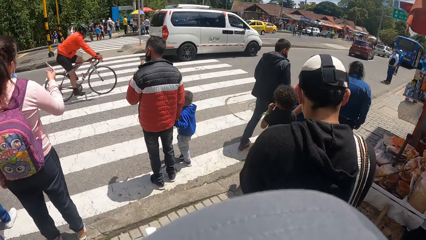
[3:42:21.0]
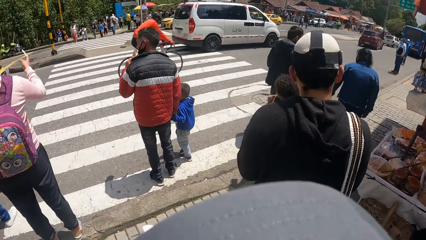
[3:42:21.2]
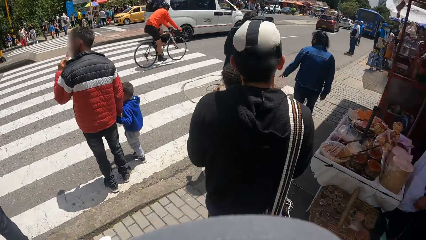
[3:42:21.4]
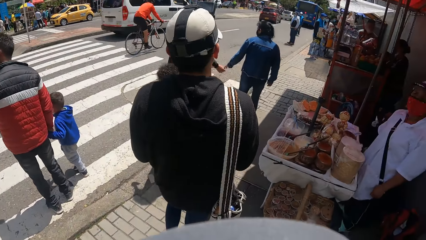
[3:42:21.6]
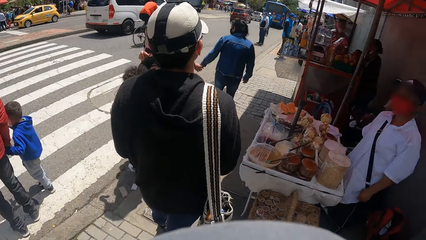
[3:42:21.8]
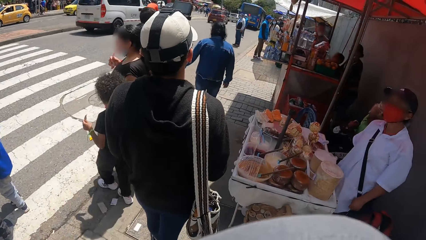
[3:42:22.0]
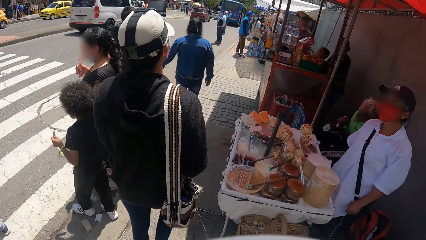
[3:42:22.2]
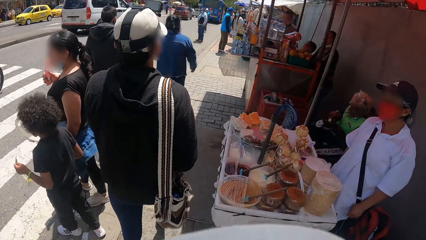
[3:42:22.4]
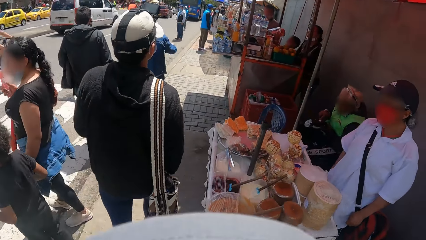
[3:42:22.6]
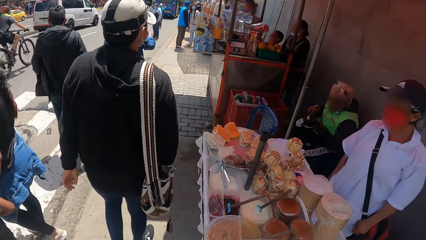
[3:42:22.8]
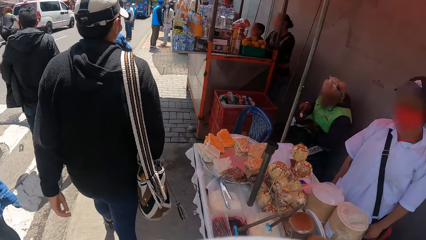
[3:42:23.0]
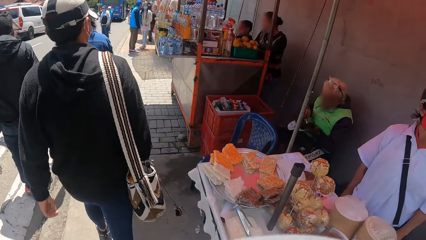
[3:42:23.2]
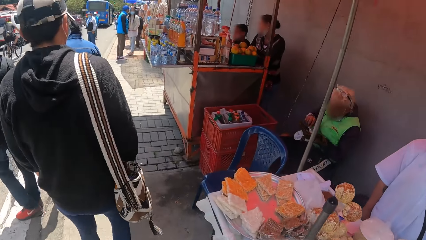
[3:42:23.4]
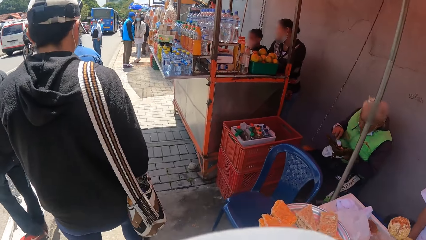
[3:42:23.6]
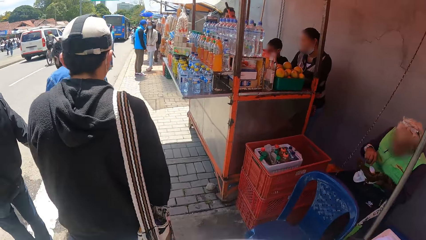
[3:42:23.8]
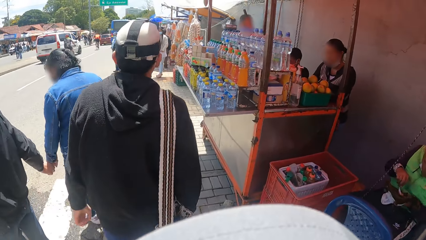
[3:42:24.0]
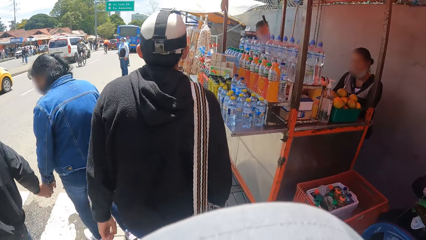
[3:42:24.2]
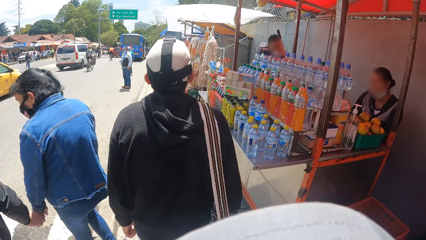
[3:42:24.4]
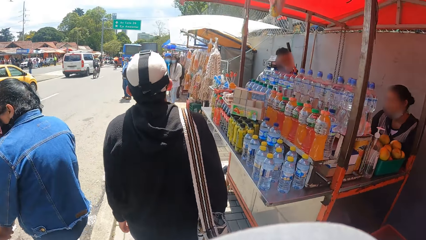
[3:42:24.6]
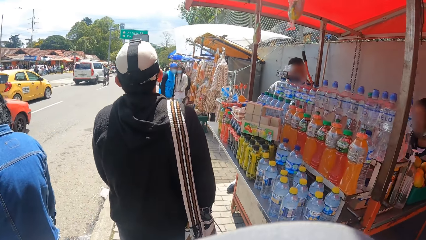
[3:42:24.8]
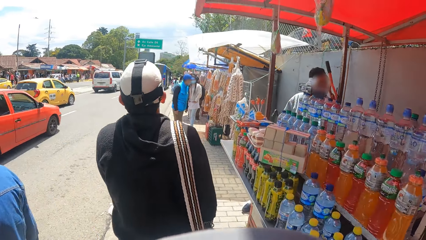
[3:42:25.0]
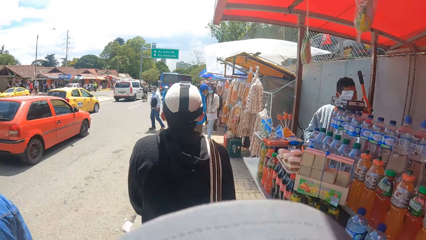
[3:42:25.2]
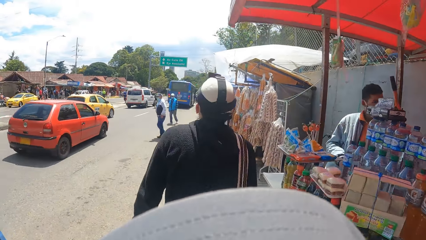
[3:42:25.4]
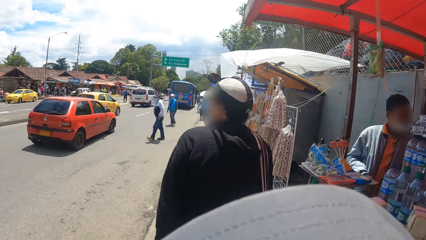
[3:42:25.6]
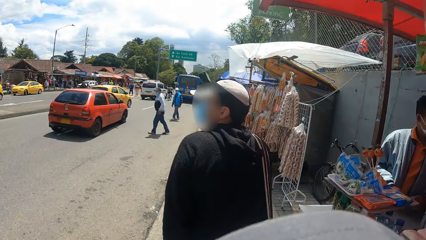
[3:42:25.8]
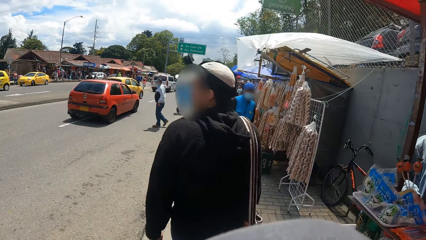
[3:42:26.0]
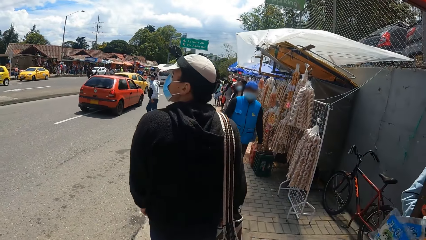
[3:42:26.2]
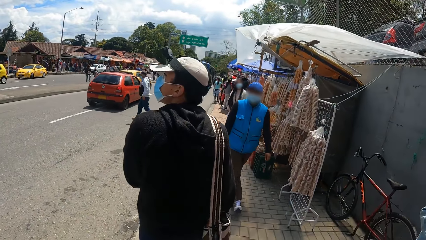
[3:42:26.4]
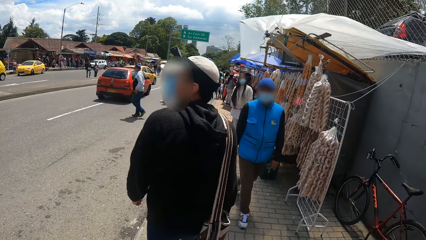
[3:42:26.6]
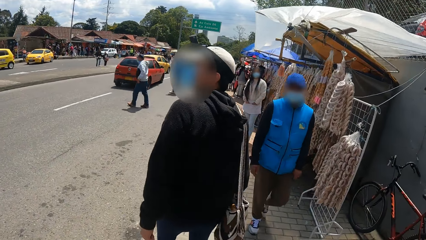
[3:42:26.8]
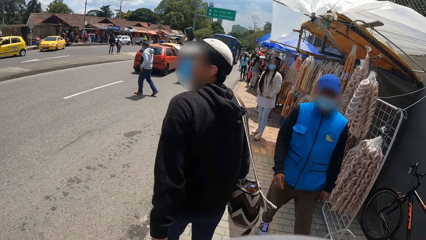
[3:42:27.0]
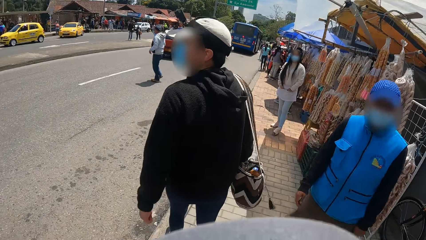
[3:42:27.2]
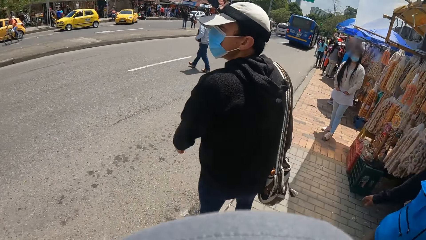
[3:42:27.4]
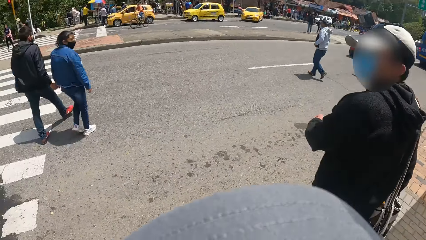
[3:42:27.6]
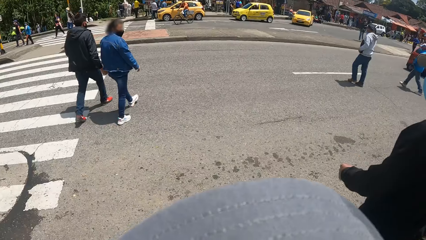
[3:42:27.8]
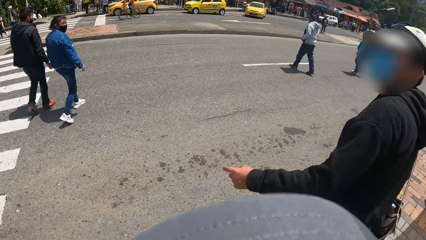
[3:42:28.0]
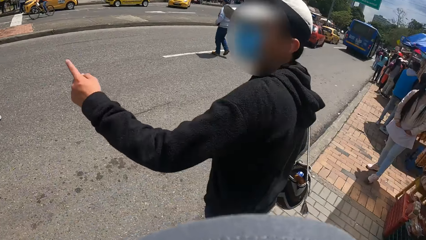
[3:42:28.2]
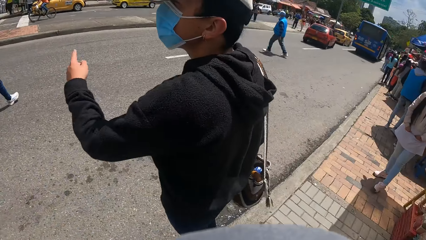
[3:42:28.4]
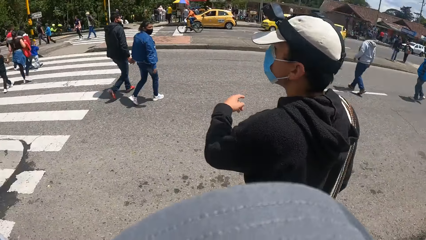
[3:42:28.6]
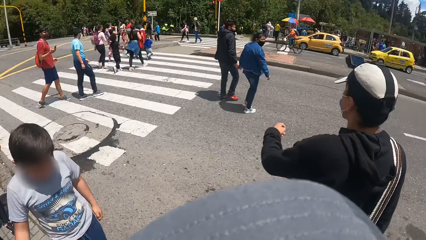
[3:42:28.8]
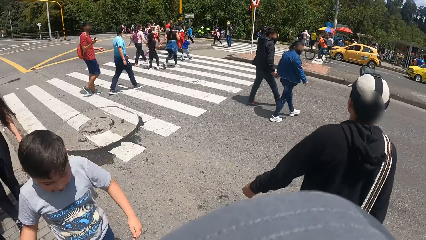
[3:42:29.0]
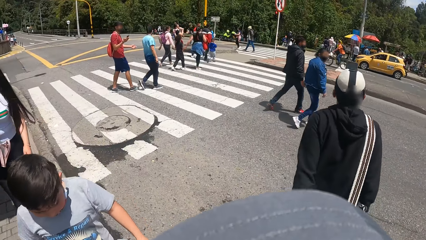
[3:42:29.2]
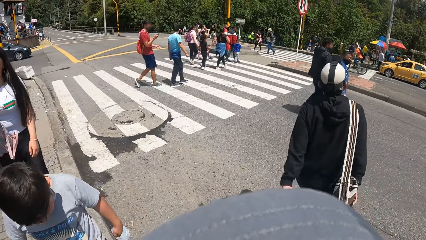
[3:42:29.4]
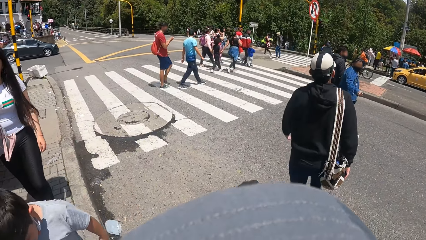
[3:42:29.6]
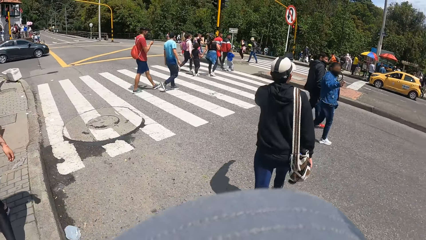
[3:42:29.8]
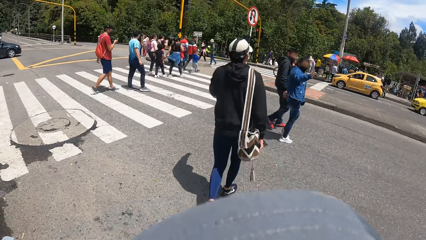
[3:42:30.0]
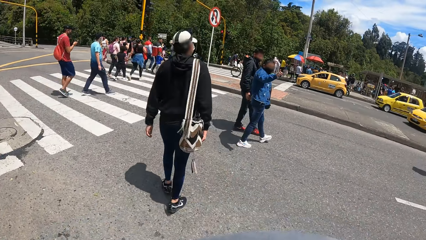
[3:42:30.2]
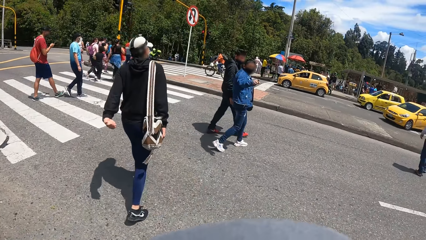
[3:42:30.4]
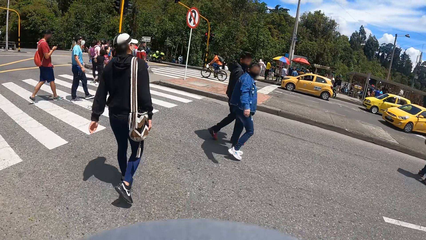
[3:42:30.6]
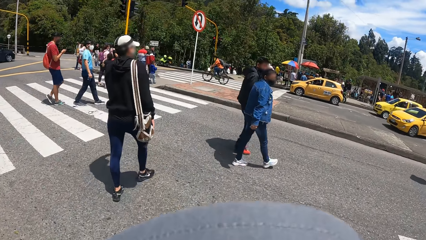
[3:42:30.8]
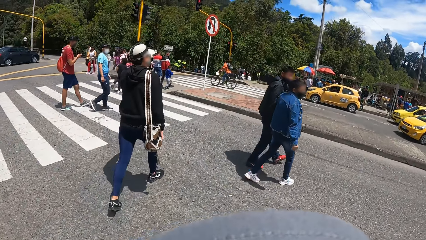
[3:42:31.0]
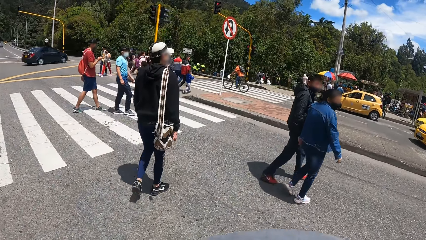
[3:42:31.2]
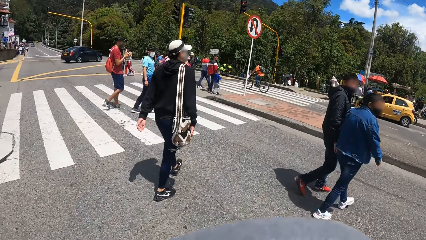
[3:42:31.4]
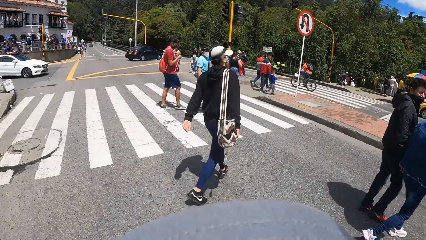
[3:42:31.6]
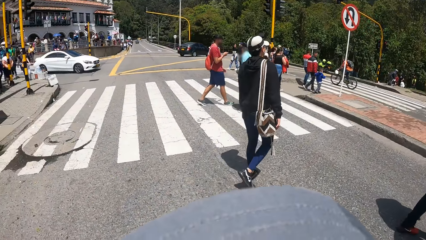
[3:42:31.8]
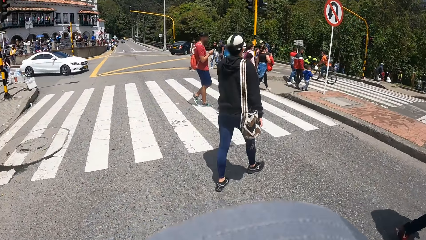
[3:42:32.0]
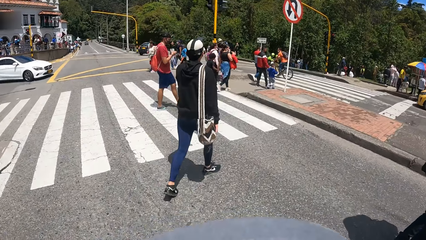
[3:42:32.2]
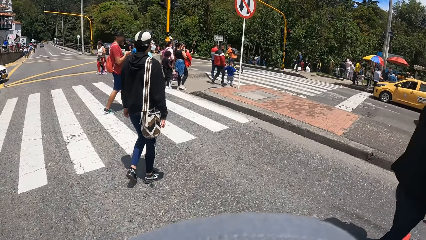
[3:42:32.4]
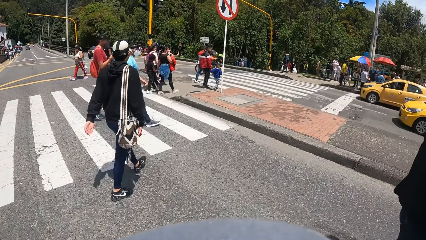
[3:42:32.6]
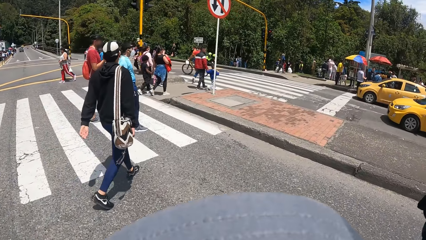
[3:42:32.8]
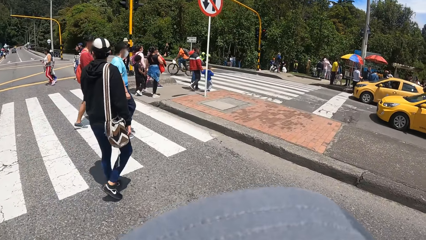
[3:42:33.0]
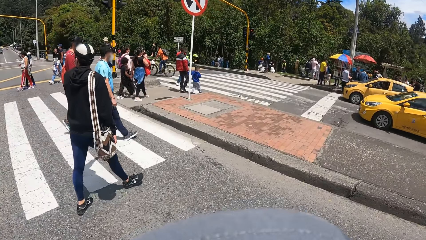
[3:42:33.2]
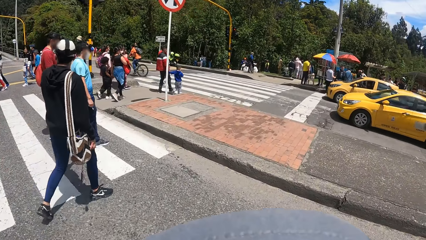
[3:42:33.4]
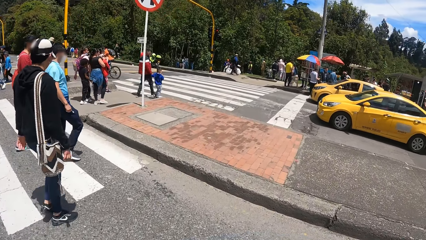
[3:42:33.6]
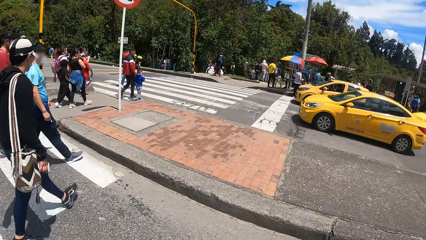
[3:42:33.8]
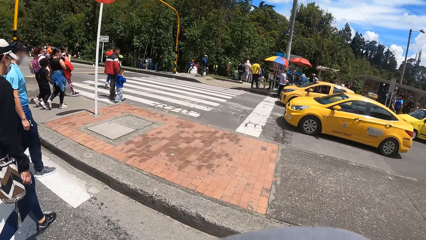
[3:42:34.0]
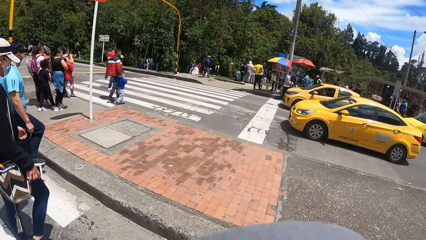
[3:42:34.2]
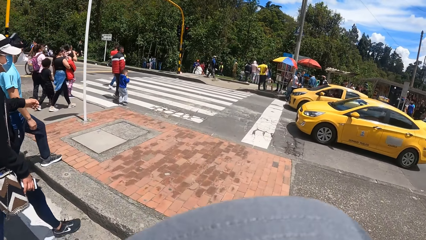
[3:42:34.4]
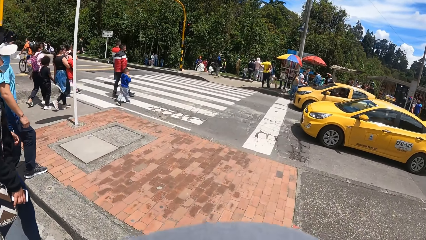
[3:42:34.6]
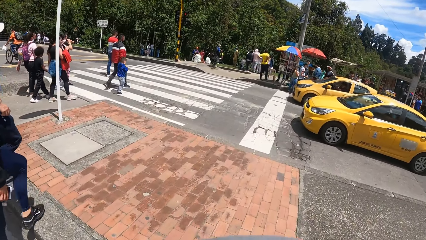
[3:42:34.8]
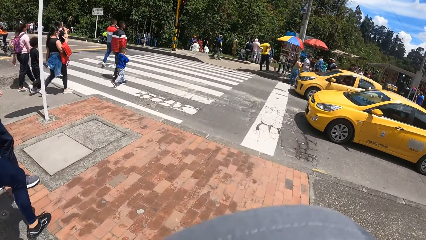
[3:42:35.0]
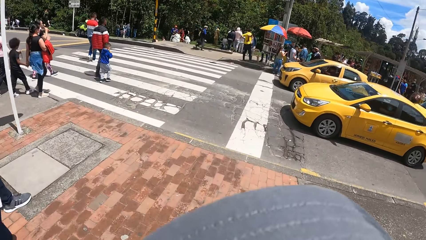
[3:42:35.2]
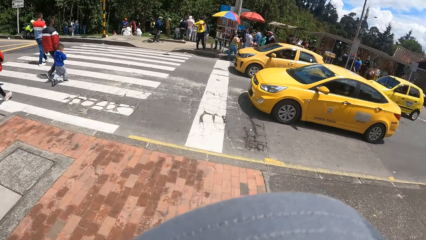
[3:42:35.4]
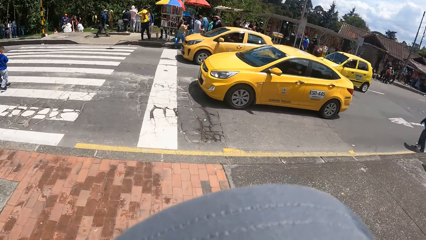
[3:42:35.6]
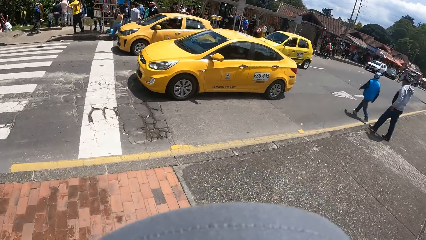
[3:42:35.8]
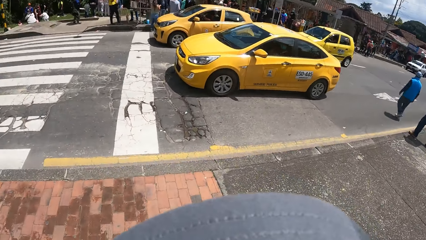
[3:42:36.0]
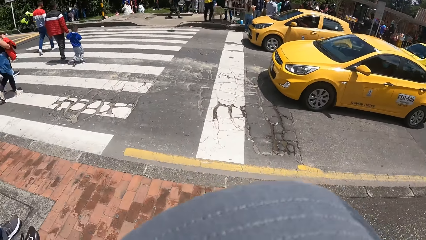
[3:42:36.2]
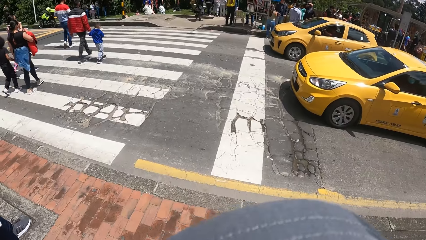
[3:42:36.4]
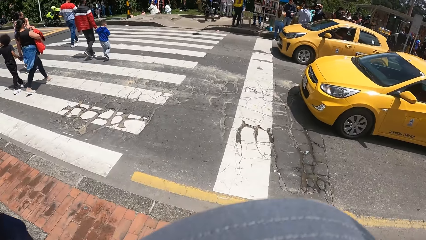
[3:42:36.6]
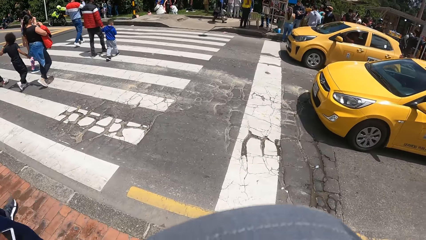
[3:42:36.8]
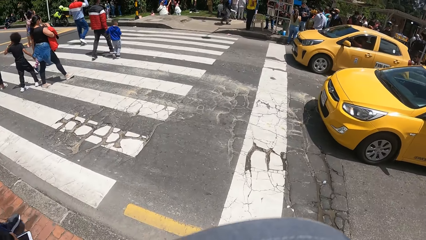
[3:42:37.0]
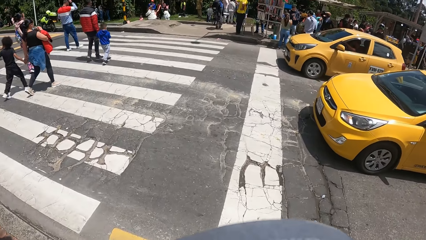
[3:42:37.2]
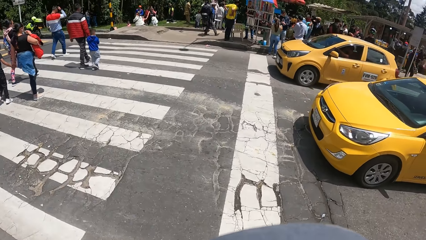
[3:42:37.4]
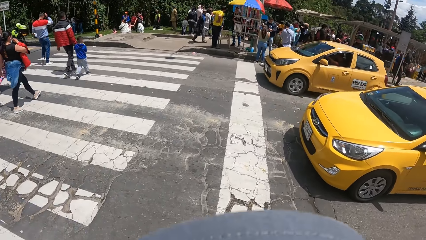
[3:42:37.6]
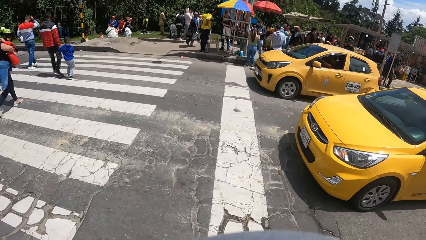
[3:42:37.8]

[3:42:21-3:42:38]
The man looks around and stretches his left hand forward. The camera wearer looks around. The man crosses a road. The camera wearer crosses the road.
